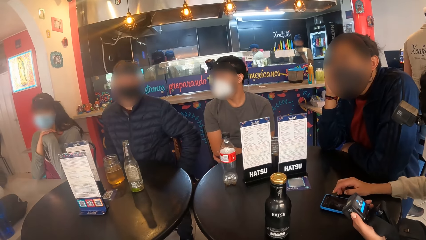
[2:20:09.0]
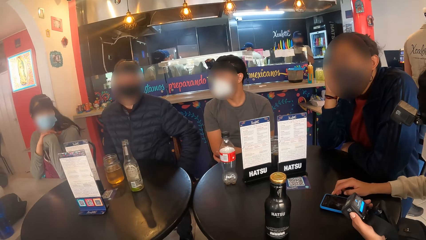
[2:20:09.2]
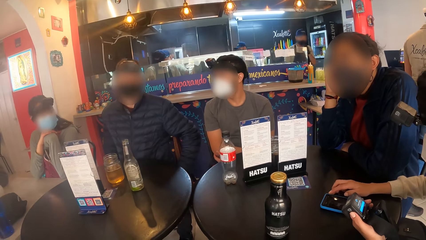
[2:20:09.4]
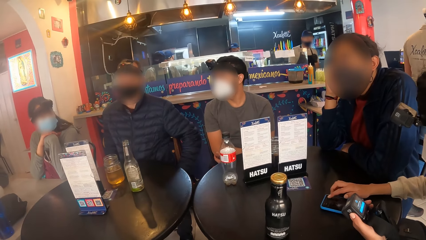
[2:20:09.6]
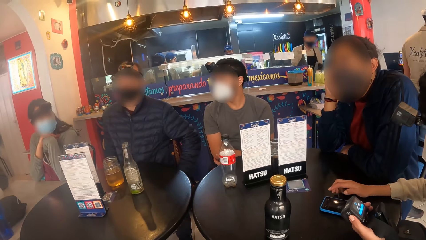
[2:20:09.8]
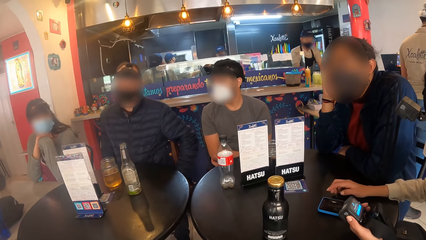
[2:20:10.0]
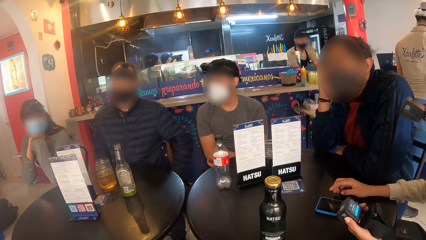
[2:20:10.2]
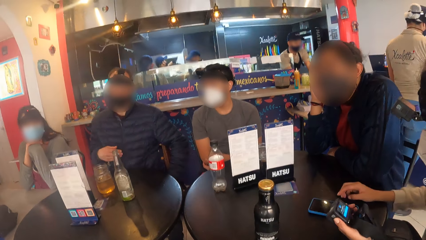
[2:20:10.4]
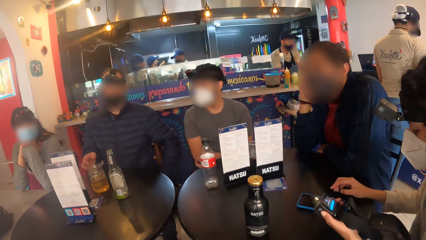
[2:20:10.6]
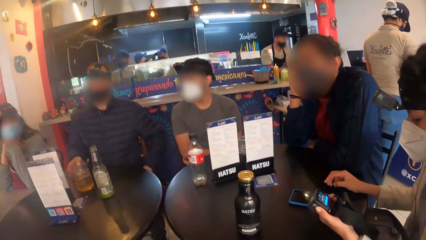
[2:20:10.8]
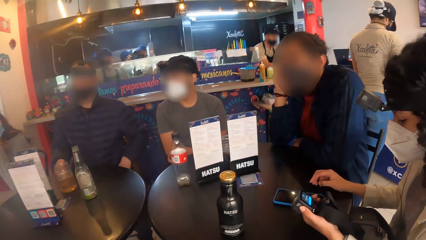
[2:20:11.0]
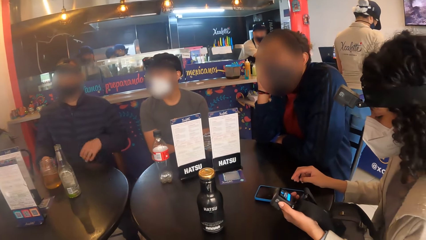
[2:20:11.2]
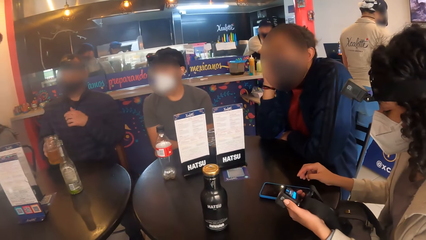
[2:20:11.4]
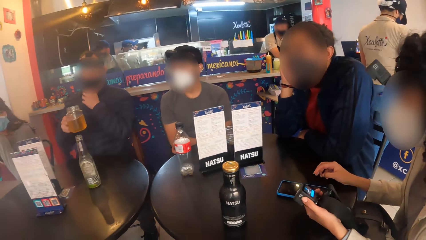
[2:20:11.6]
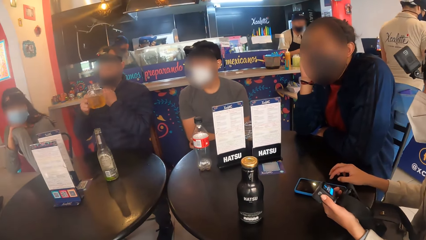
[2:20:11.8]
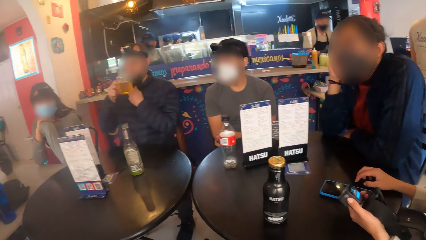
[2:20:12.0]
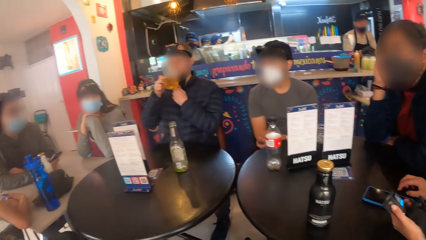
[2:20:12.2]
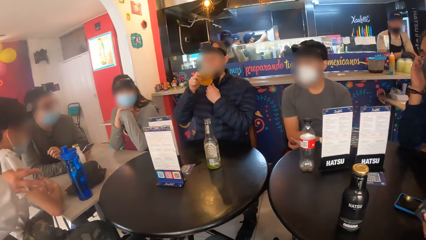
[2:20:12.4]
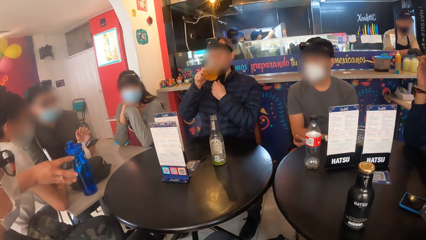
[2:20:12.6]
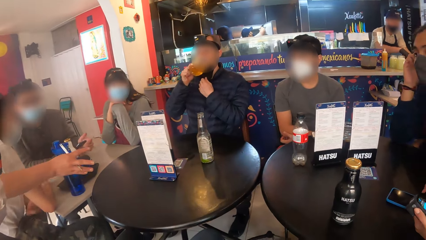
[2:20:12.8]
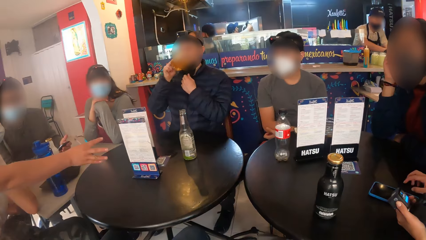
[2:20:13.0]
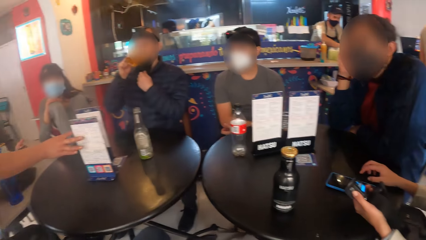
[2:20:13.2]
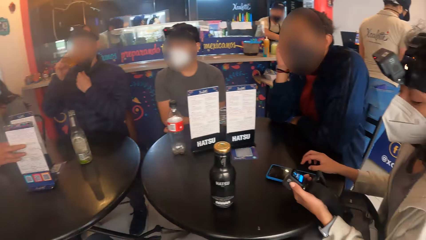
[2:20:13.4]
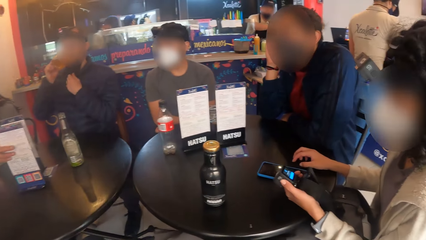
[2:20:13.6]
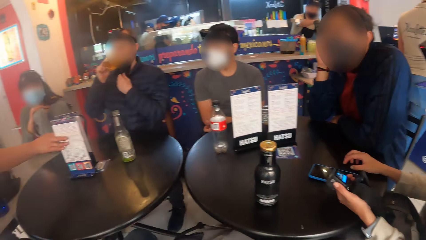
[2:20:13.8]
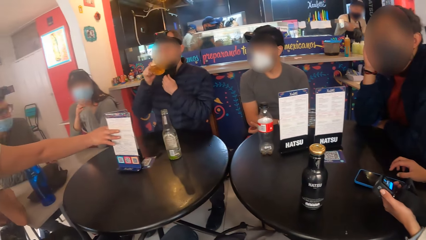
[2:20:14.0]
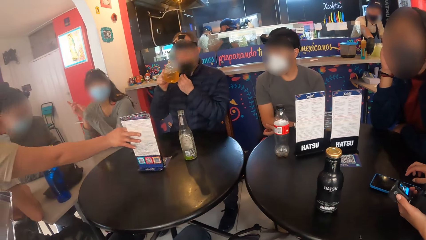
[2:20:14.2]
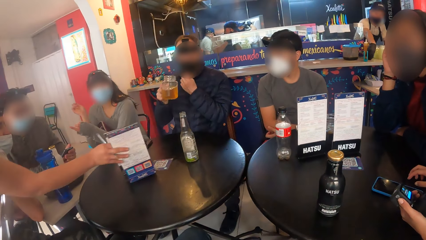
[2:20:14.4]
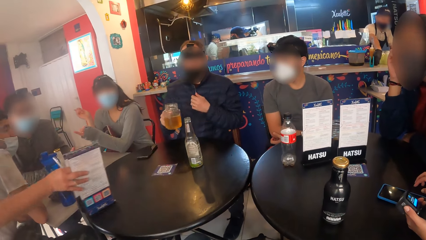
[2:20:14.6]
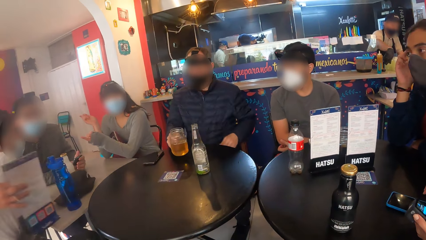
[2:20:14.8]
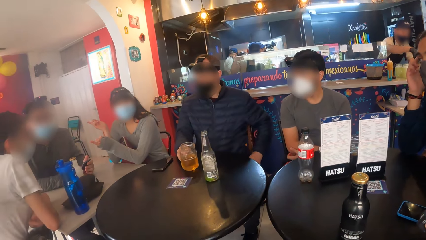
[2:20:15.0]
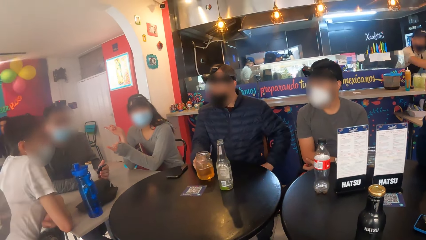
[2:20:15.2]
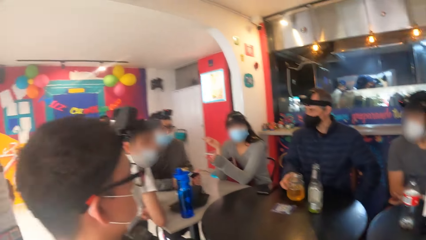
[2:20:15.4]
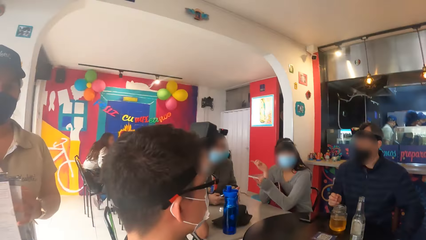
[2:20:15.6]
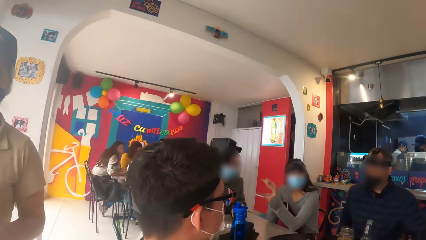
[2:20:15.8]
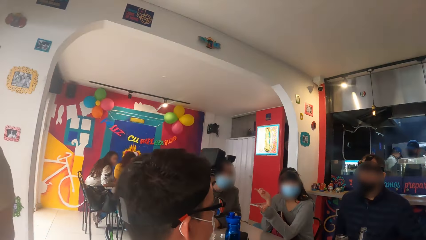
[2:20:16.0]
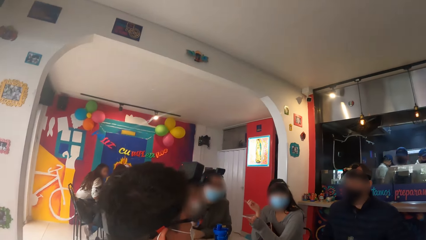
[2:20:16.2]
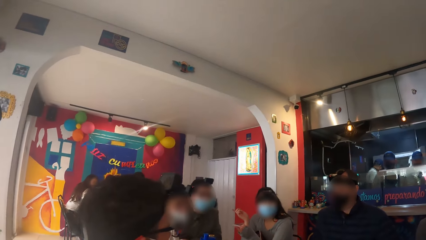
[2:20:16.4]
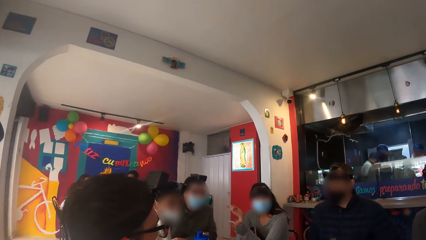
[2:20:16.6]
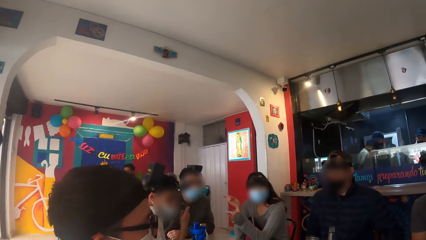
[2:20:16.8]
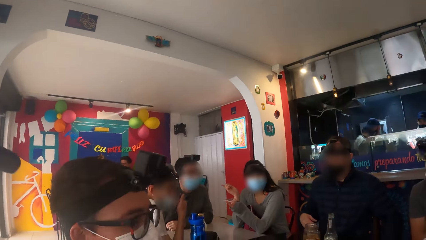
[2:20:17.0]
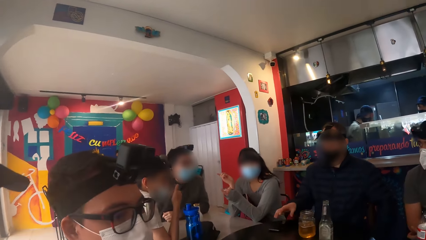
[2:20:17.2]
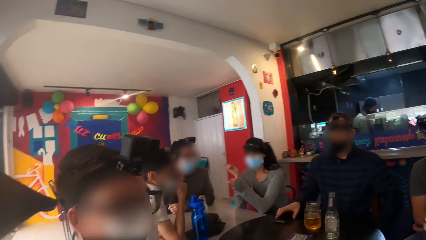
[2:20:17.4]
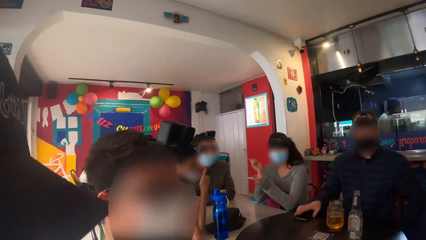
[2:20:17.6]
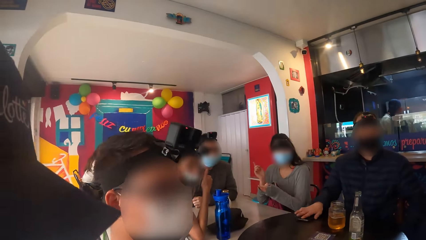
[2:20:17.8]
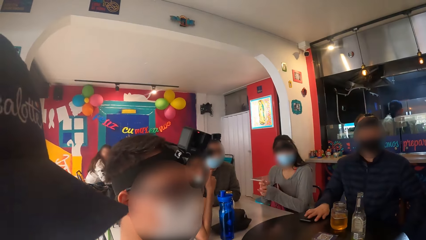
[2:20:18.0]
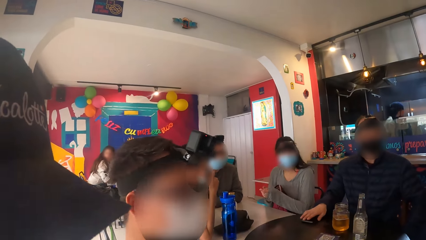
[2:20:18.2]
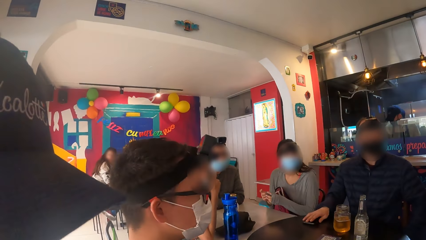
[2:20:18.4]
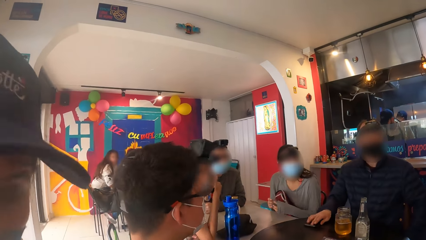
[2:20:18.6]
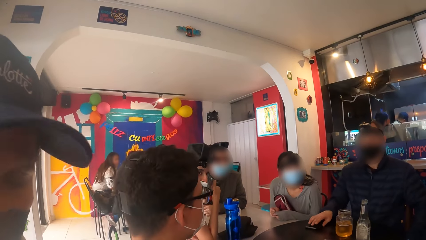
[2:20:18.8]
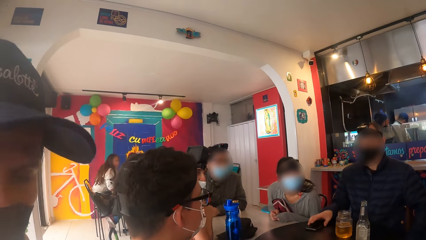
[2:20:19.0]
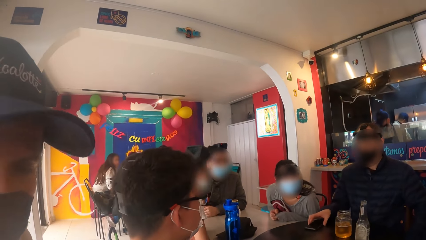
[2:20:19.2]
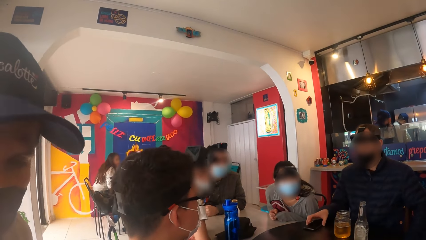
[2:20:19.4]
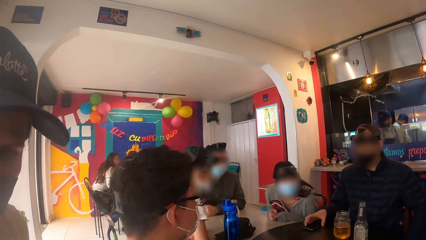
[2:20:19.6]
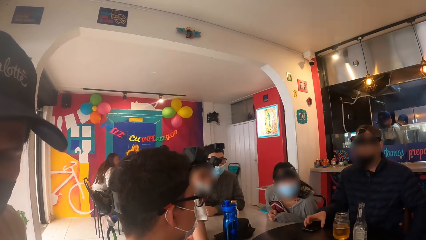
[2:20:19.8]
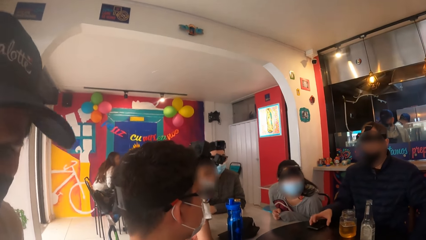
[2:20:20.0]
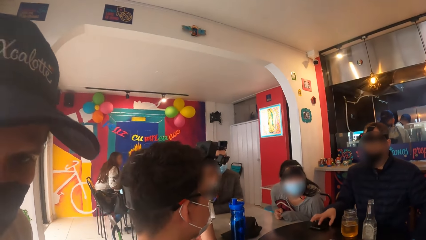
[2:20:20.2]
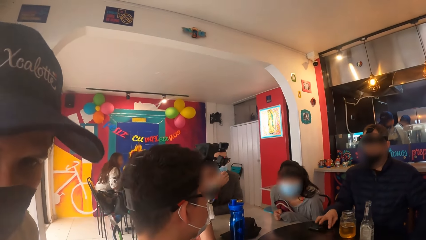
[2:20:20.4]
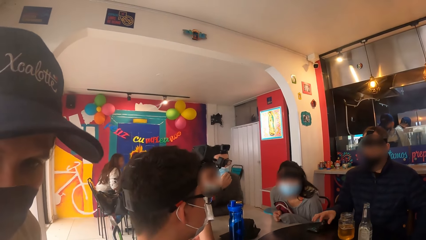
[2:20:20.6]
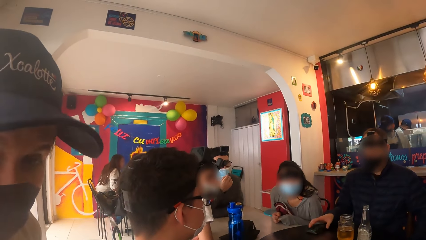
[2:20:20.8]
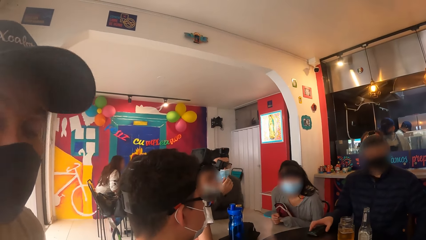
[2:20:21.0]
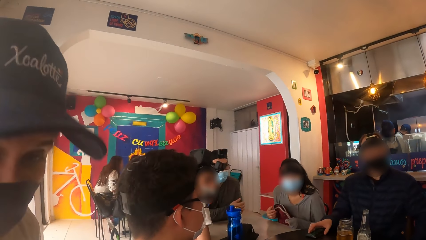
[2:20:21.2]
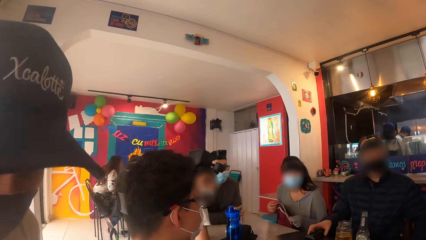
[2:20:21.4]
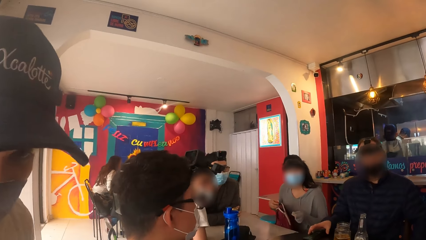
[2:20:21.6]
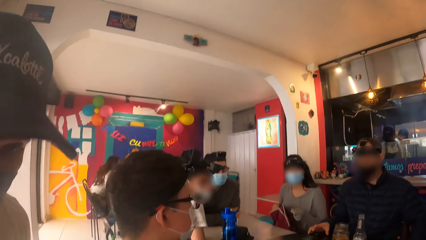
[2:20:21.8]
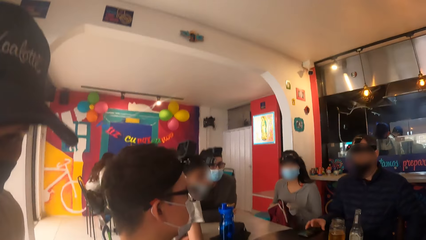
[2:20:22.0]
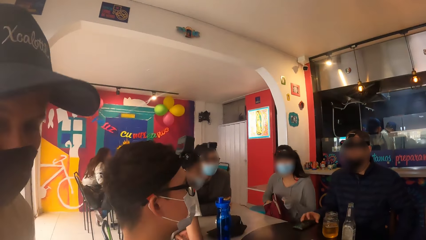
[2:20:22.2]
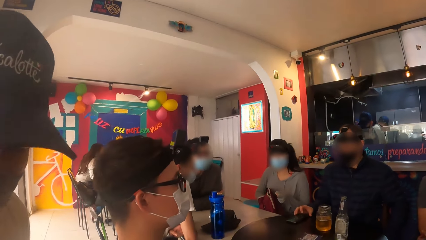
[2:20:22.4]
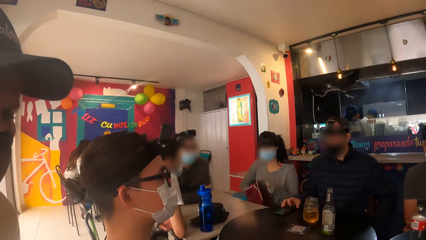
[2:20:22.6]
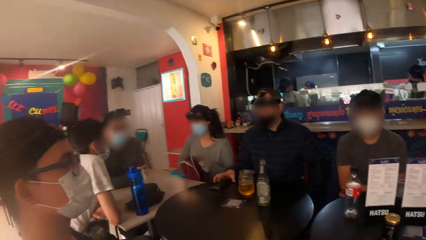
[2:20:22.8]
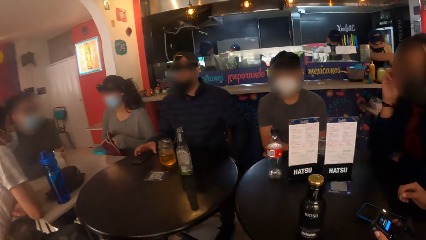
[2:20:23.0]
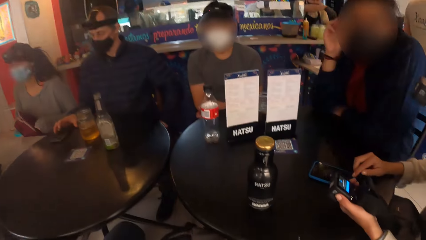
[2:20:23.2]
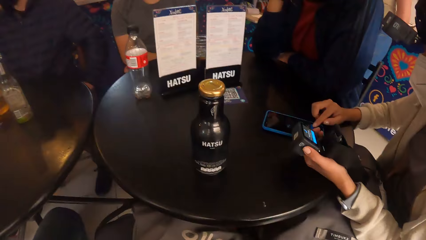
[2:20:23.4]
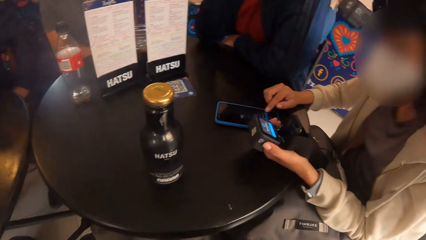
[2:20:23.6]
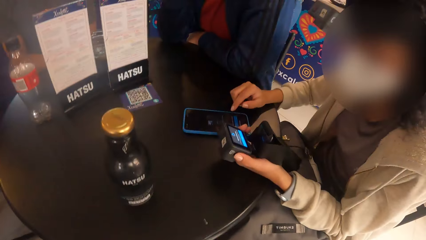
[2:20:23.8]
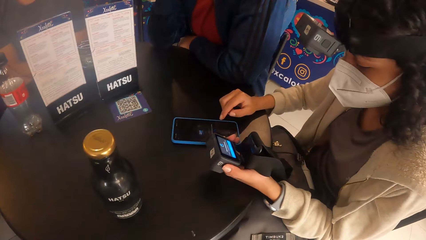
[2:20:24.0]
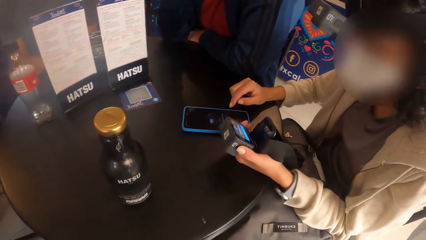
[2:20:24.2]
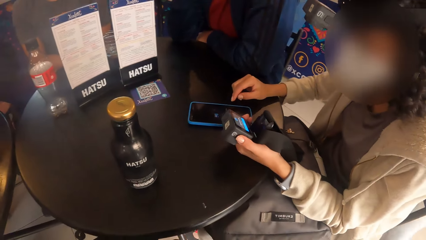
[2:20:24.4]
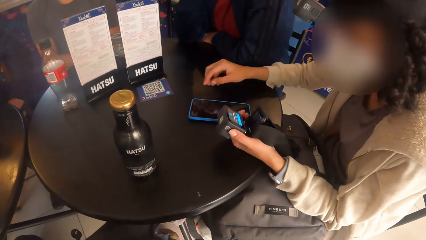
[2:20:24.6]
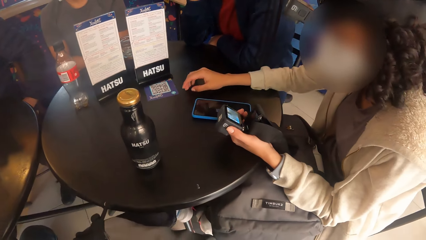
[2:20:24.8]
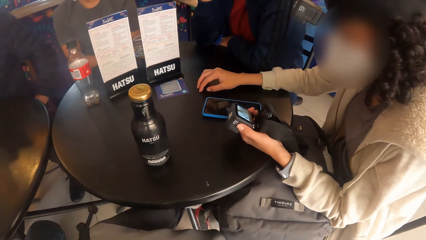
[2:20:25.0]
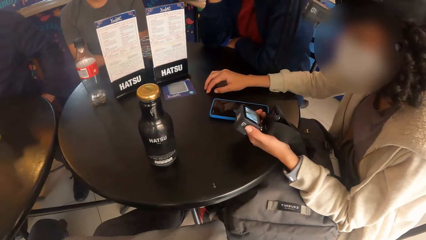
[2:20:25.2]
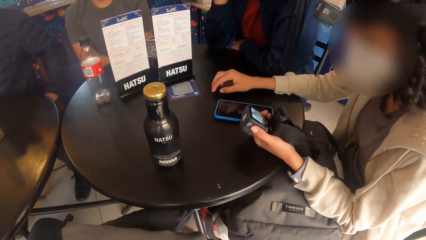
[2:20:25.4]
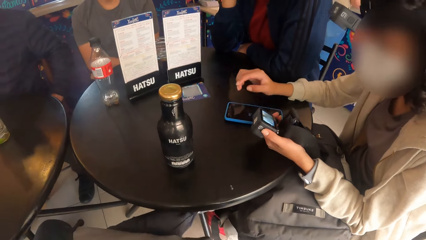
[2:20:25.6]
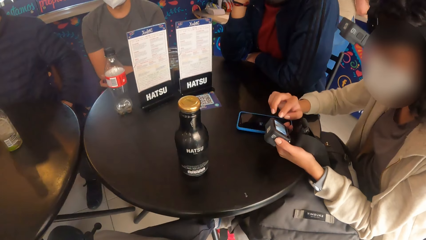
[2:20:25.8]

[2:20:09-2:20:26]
A person takes a drink. The camera wearer interacts with the group of people. A waiter picks up a menu on the table with her right hand. The camera wearer interacts with the waiter.
